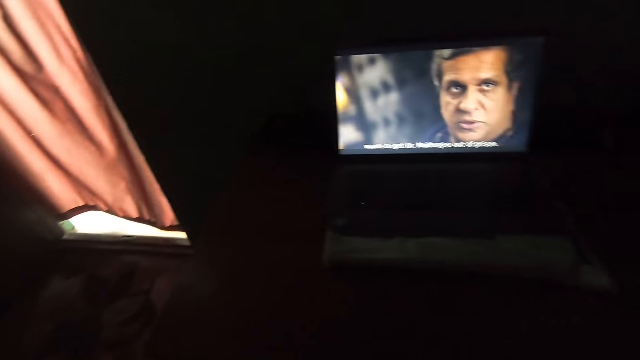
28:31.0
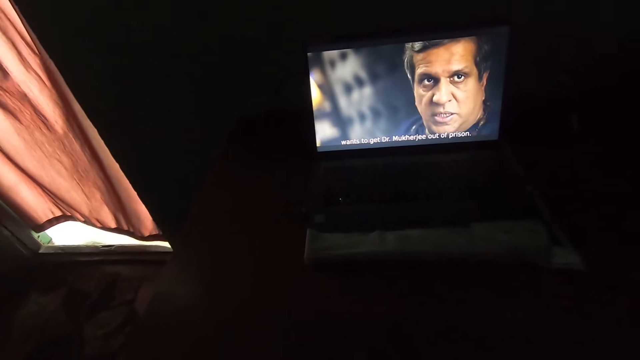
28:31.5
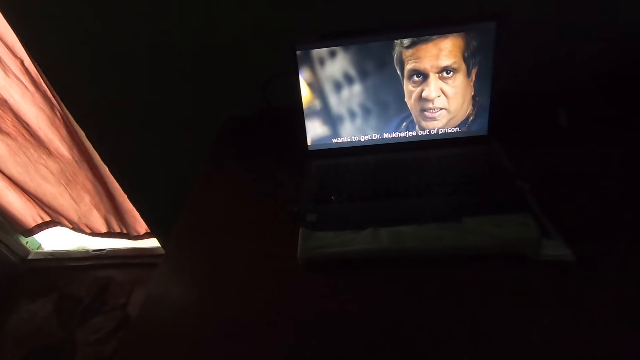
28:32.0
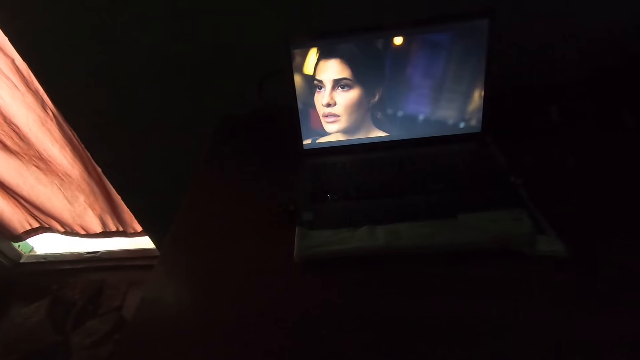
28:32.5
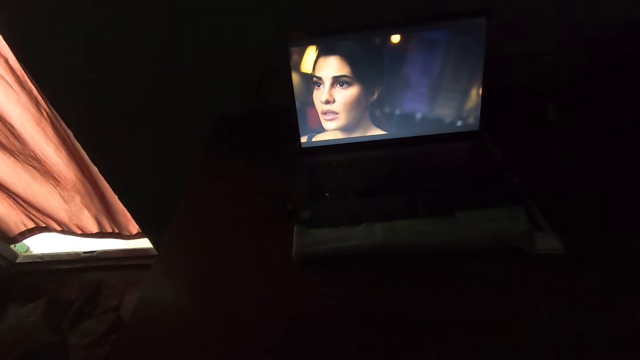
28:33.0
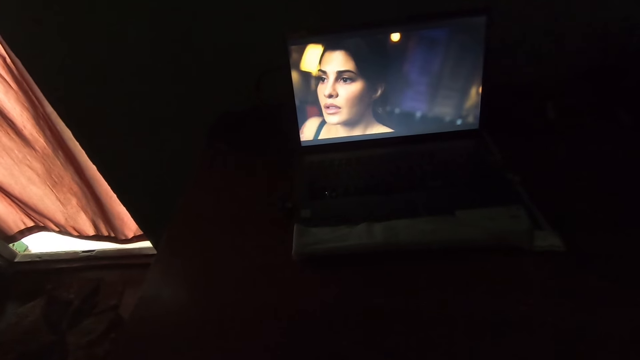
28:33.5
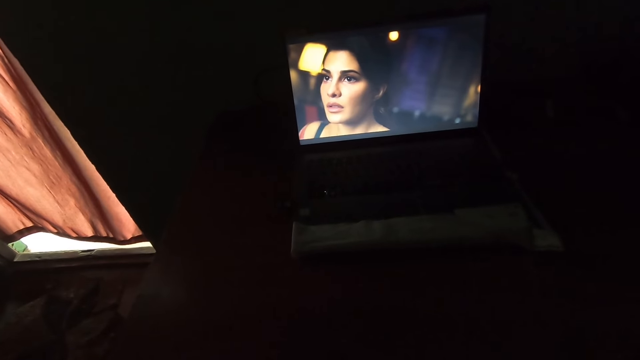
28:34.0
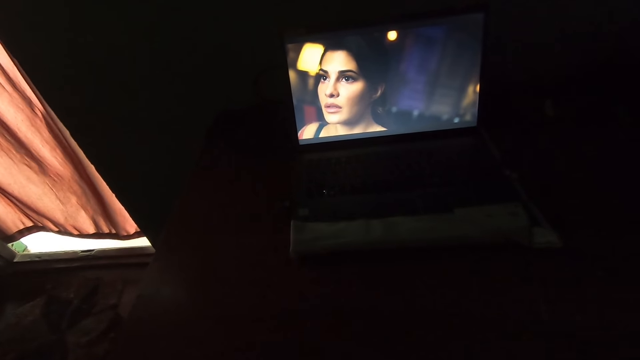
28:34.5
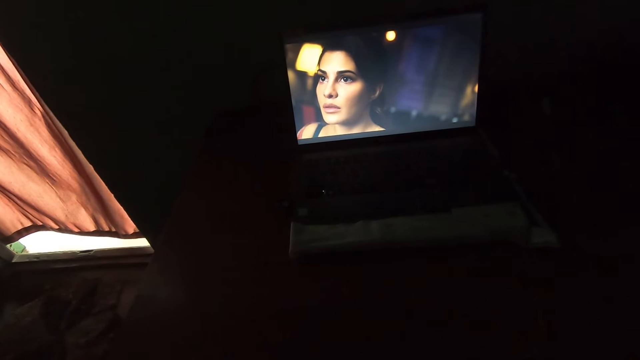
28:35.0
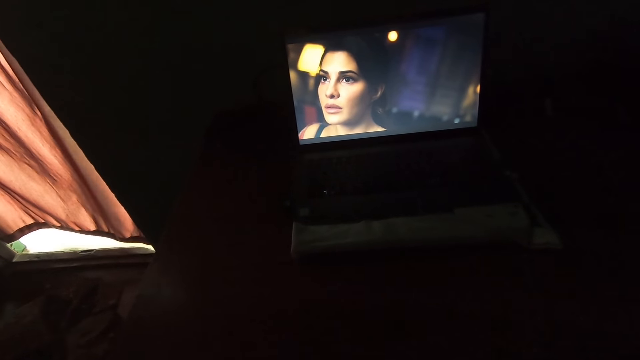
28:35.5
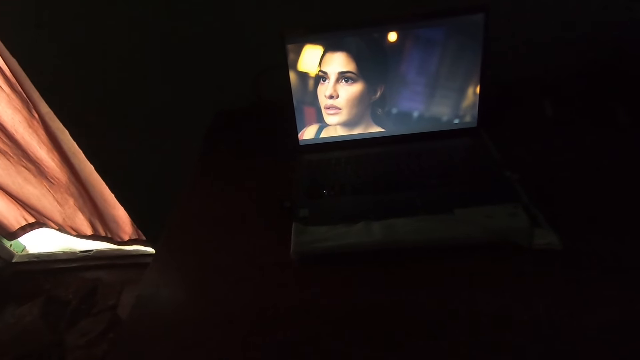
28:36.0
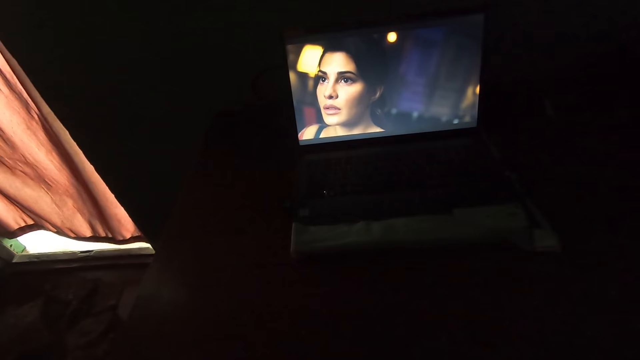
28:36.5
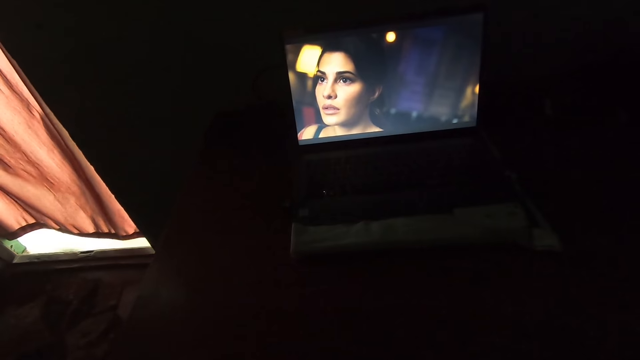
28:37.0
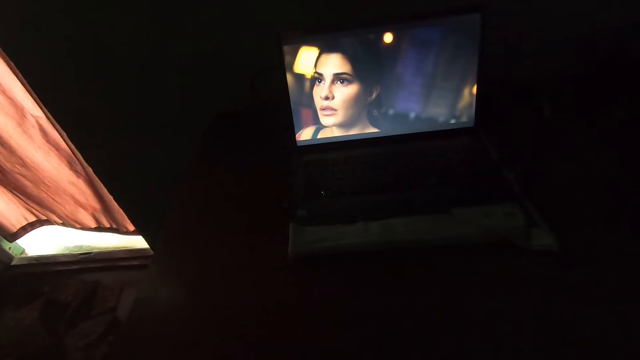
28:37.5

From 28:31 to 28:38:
The camera wearer watches a movie on a television.

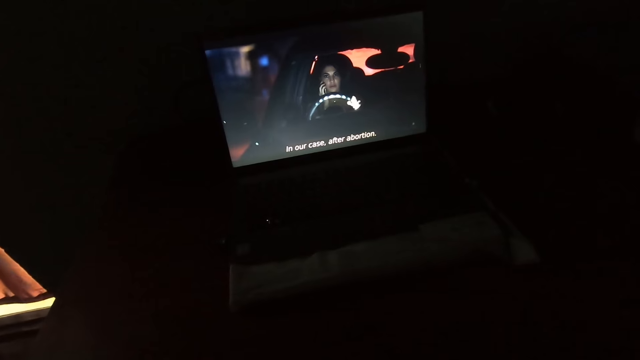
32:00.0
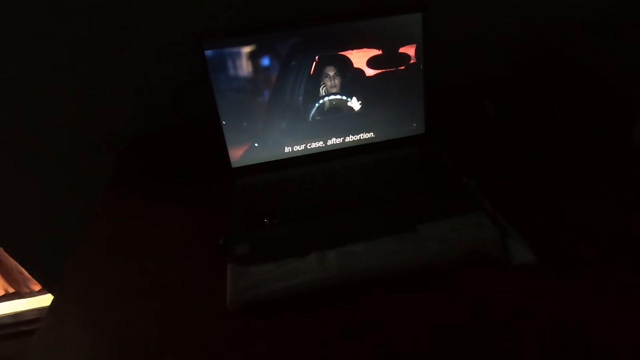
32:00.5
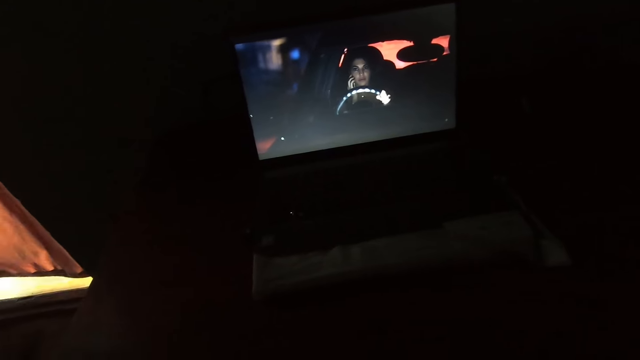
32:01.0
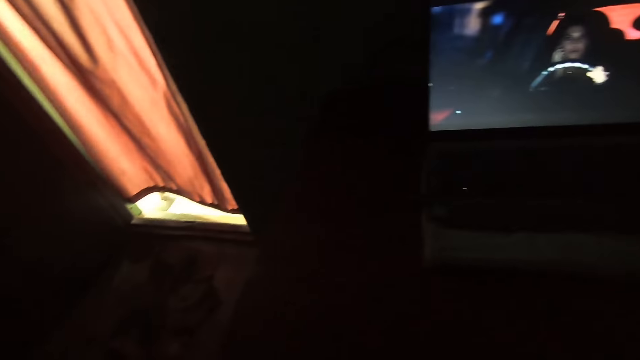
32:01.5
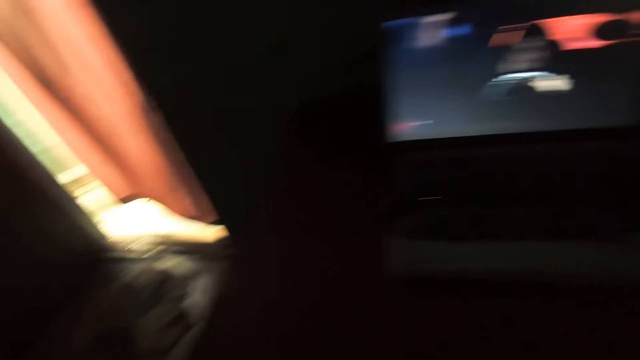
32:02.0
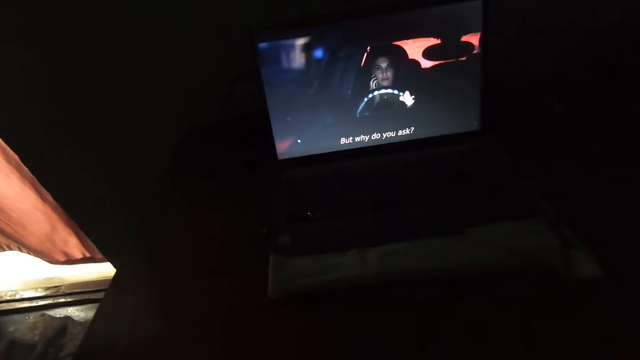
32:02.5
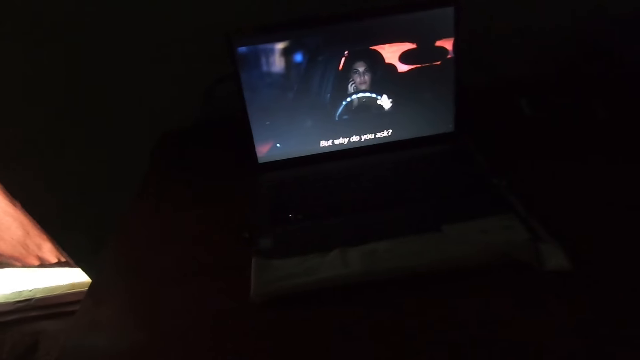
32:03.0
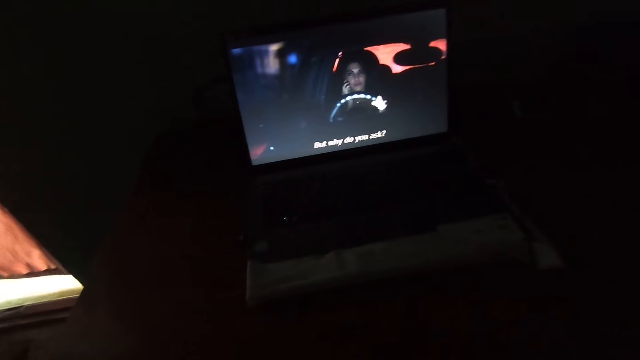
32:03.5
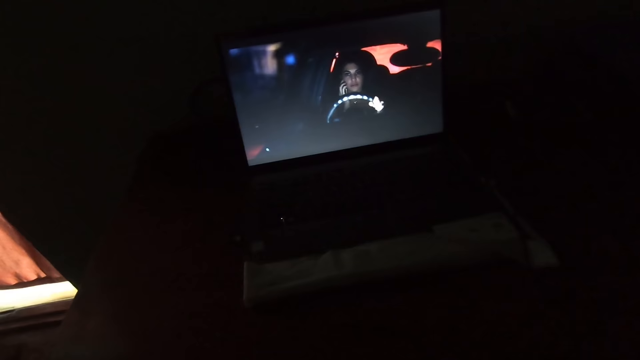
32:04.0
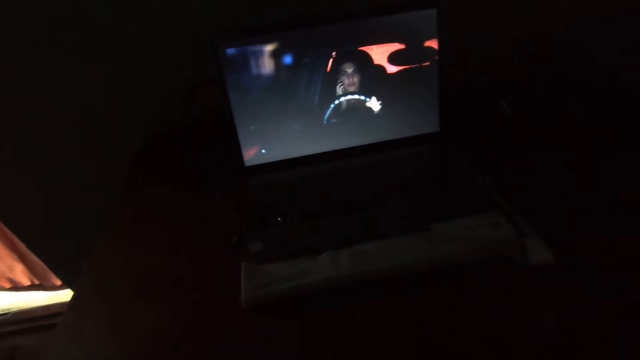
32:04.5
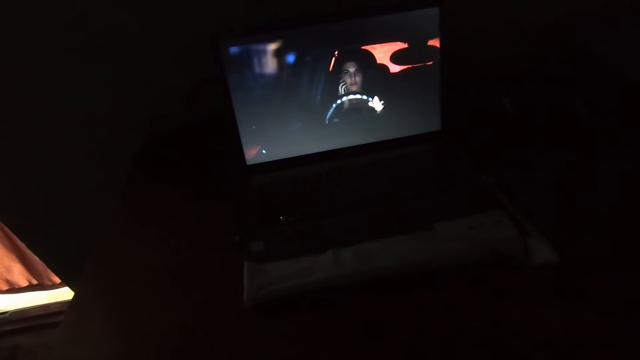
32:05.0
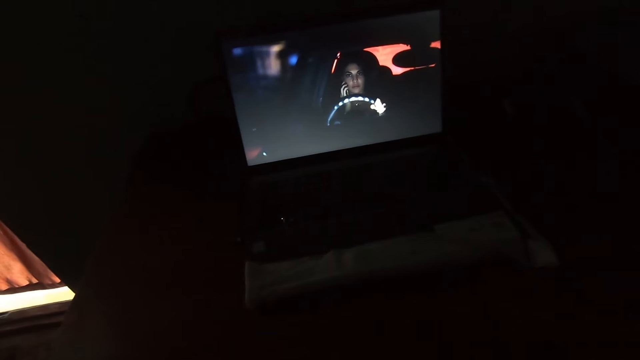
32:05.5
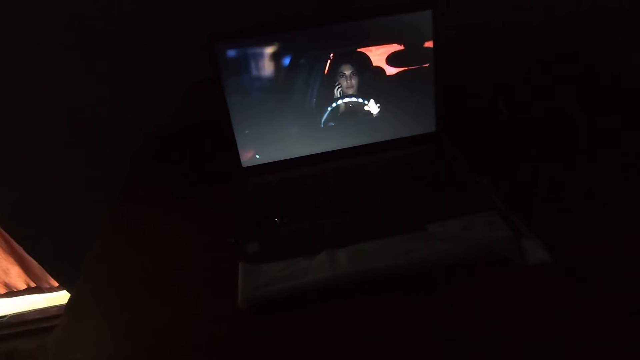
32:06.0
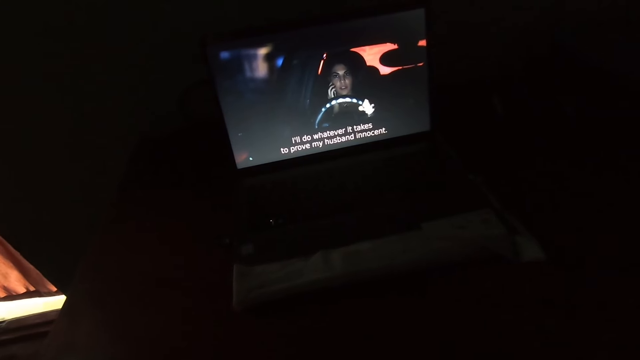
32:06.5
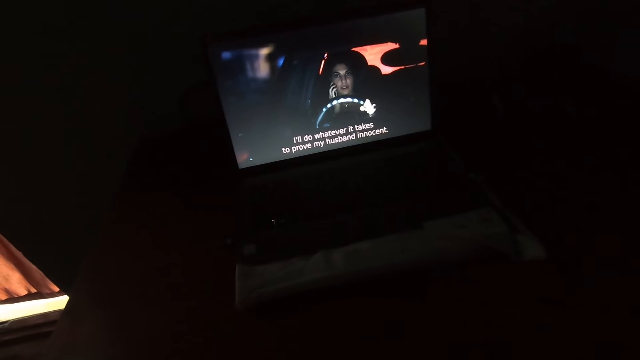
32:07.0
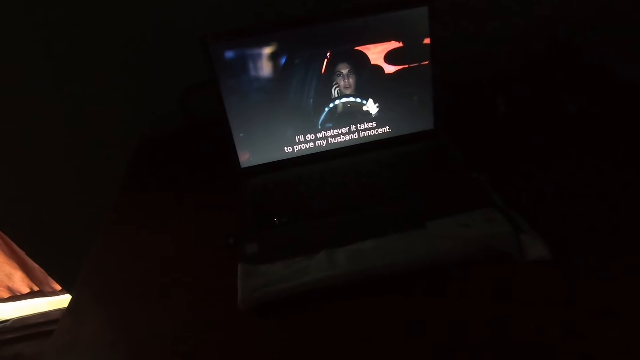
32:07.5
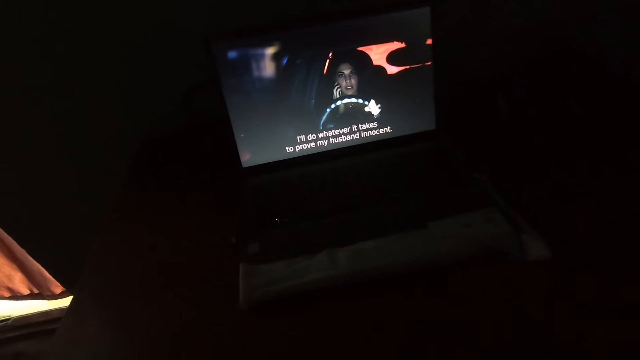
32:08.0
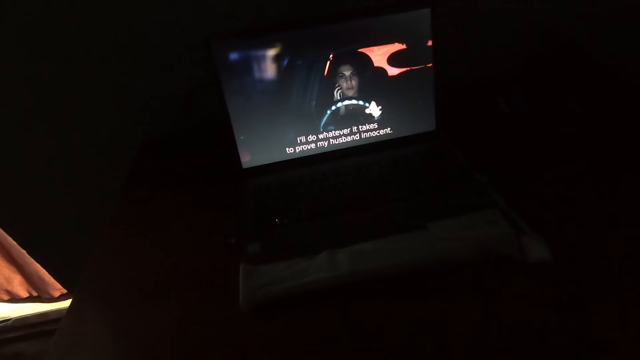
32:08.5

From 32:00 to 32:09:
The camera wearer looks at the window. They watch a movie on the laptop.

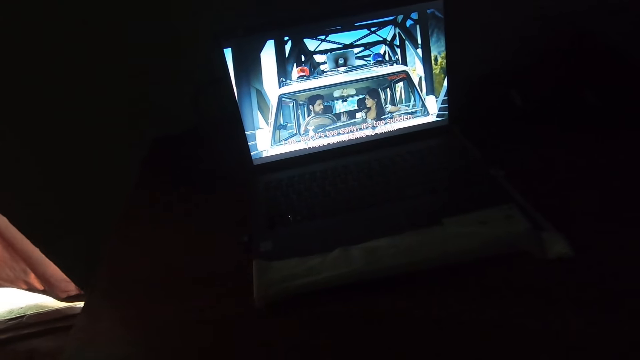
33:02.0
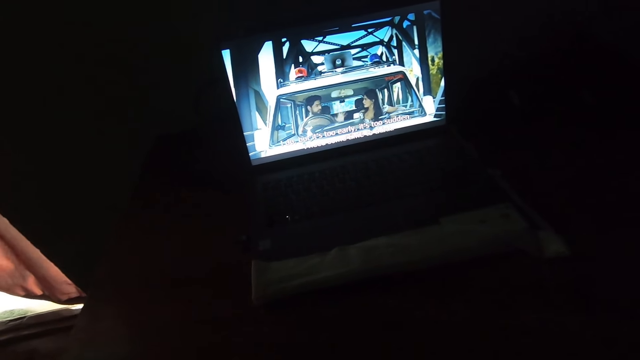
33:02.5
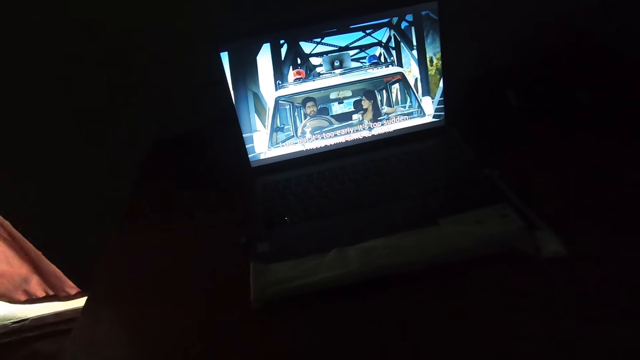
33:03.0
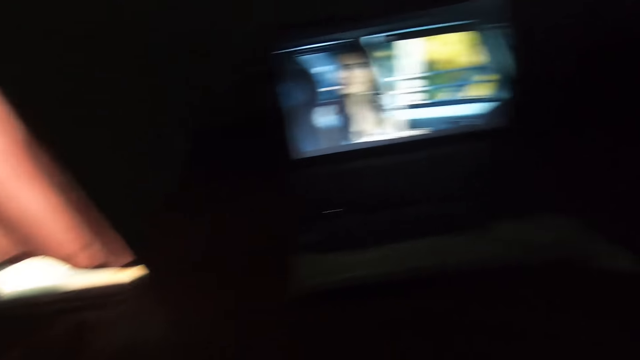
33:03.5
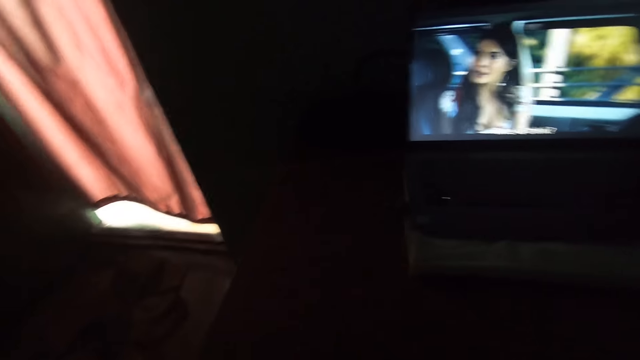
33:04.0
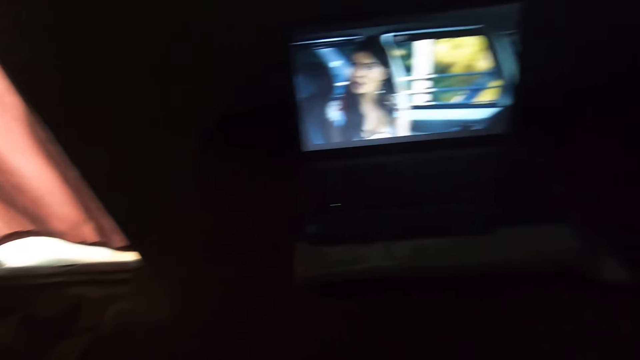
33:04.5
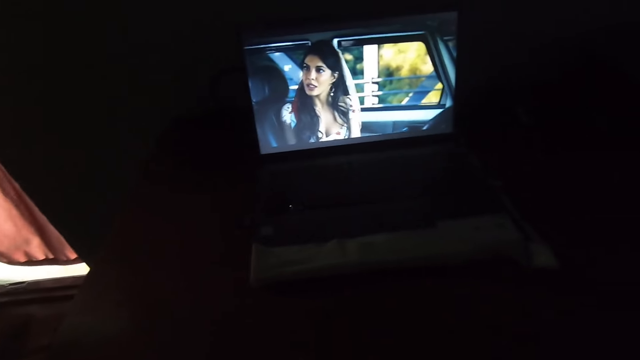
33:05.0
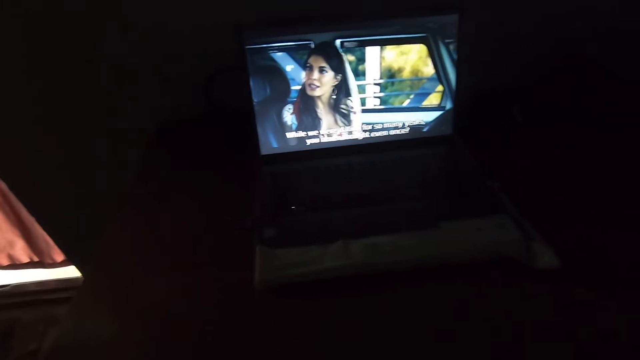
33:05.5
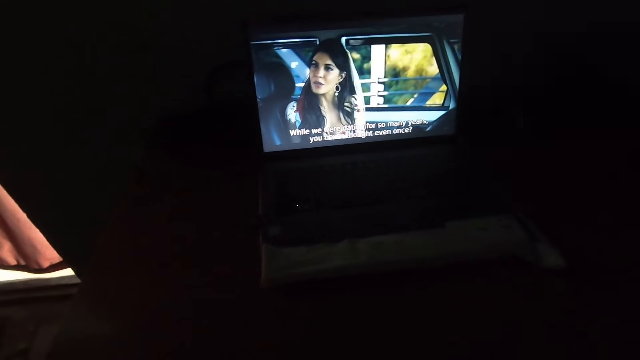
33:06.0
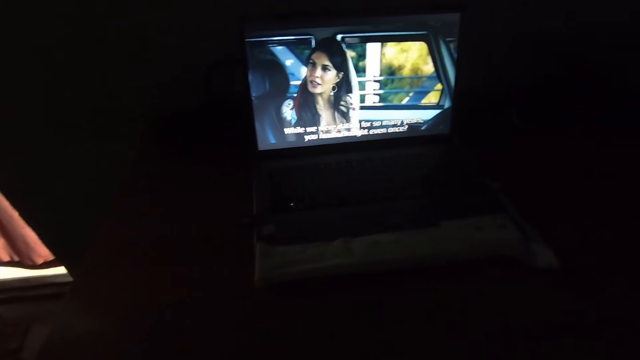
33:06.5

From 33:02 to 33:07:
The camera wearer looks at the window. They watch a movie on the laptop.
